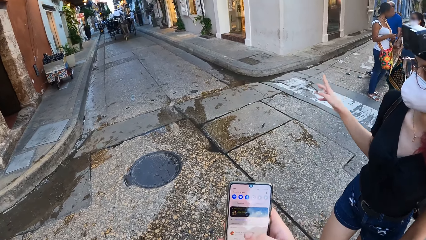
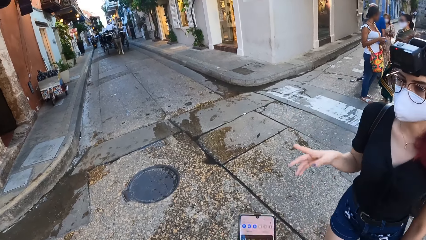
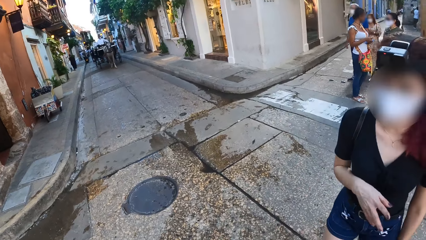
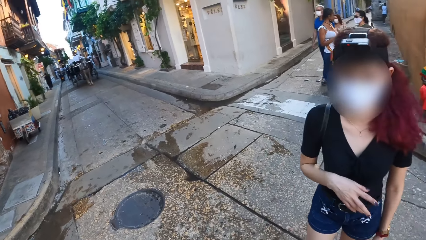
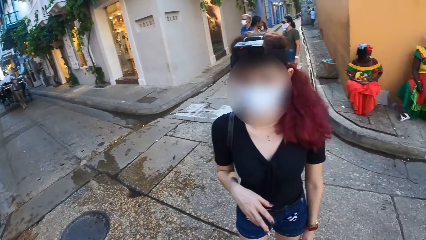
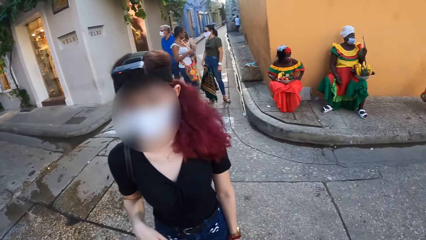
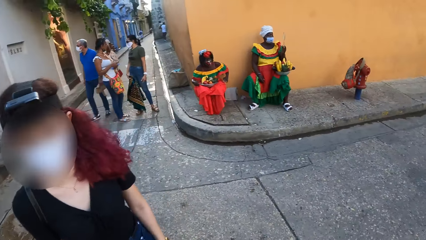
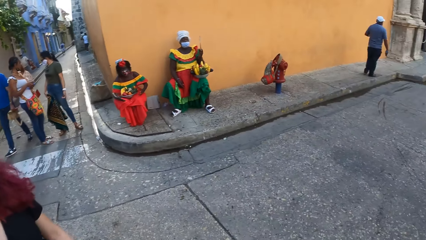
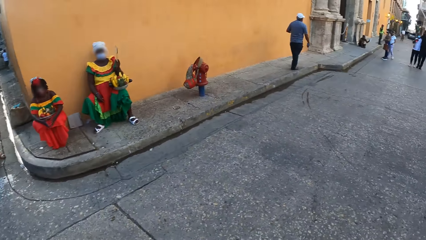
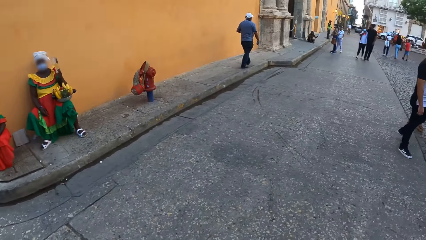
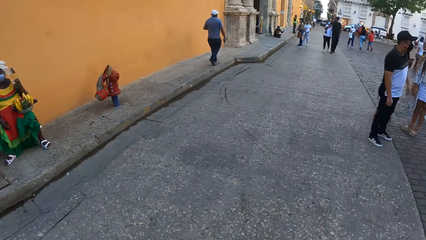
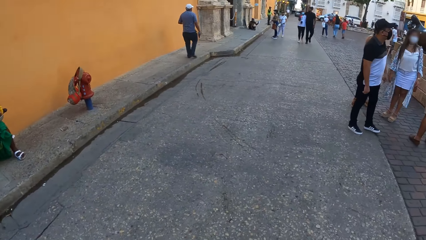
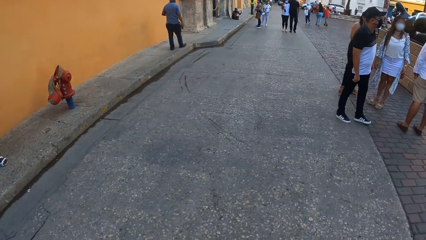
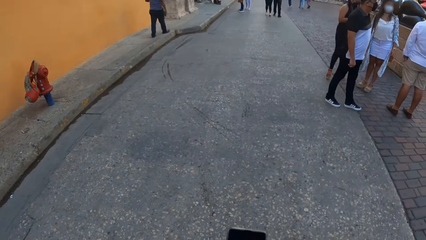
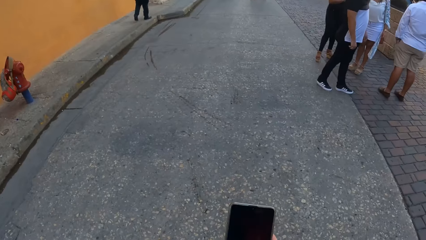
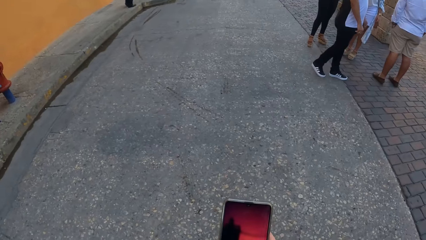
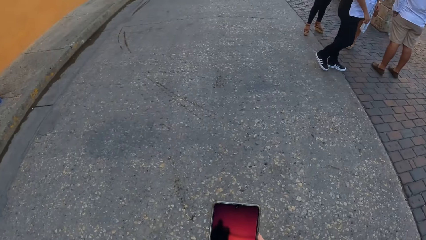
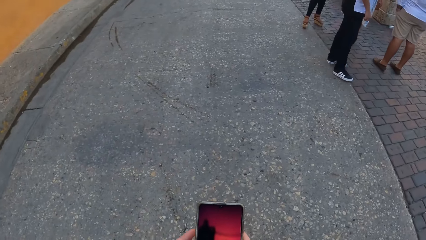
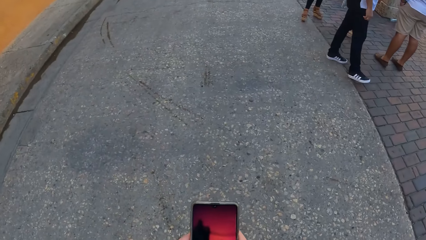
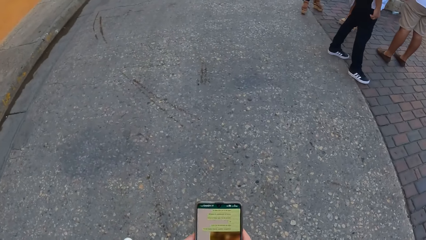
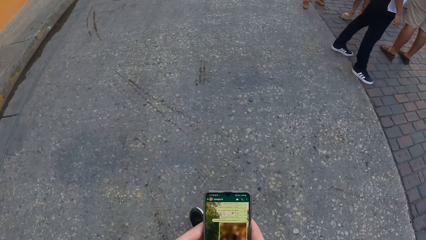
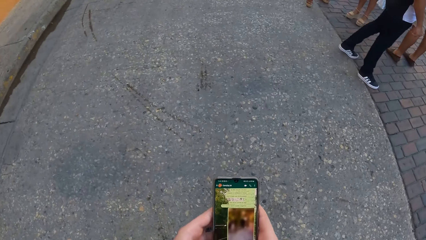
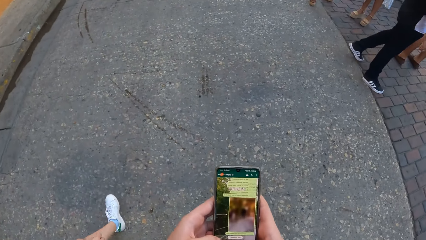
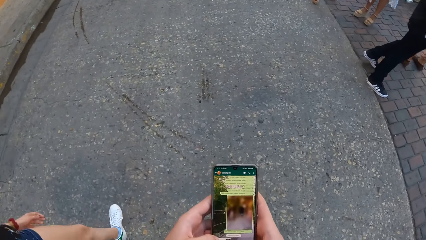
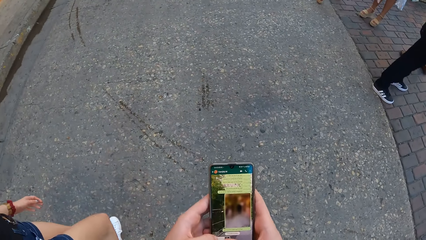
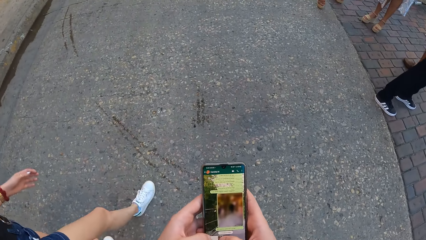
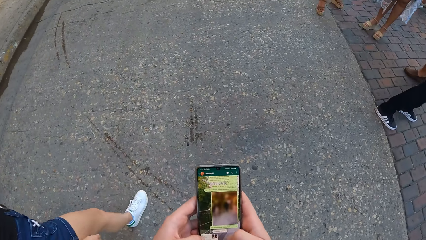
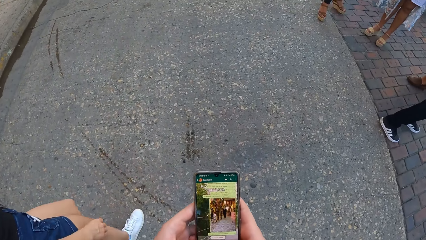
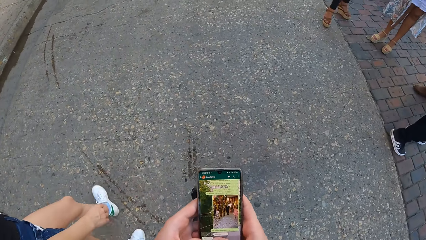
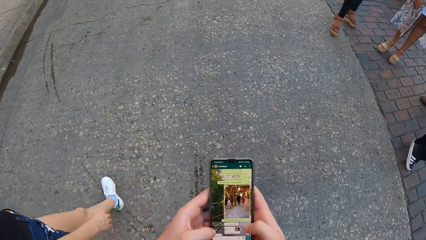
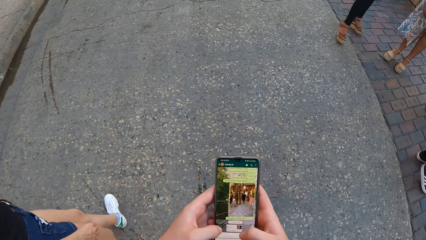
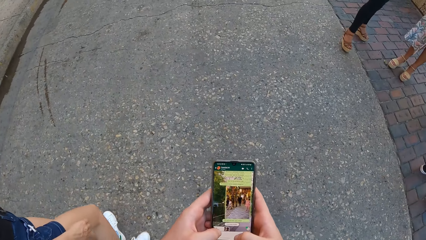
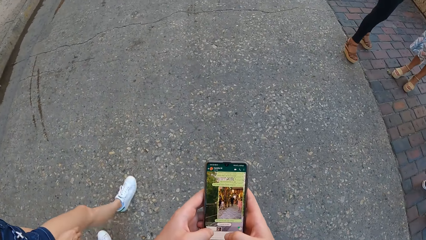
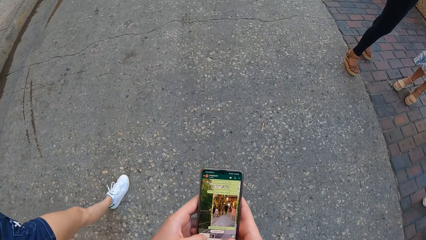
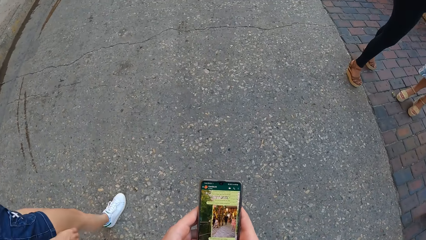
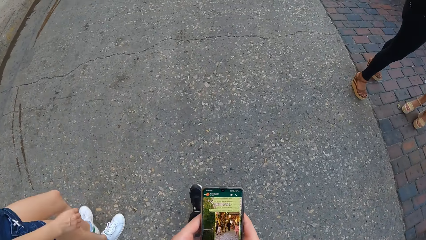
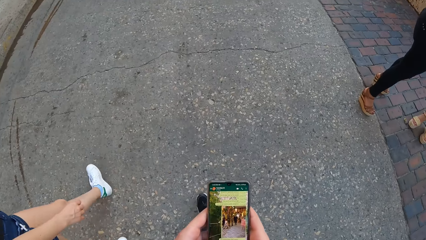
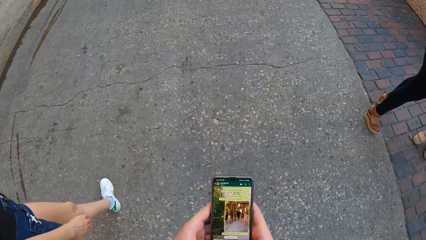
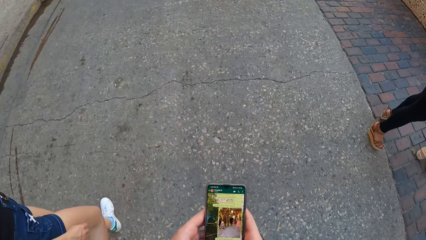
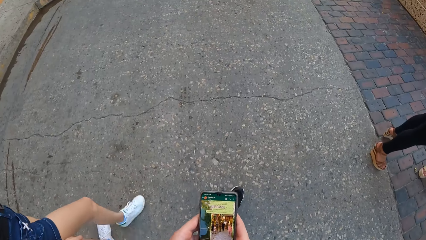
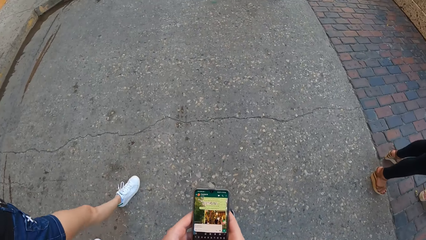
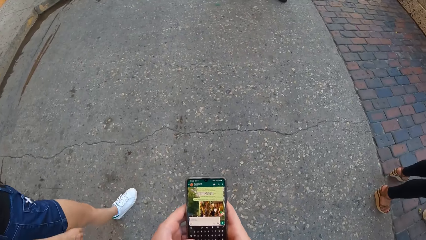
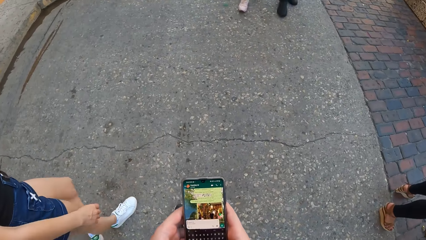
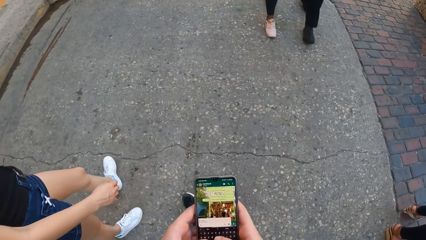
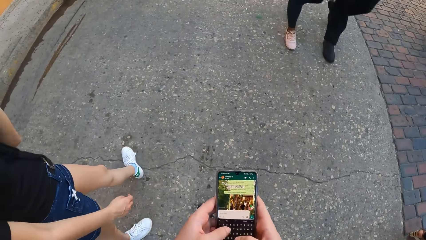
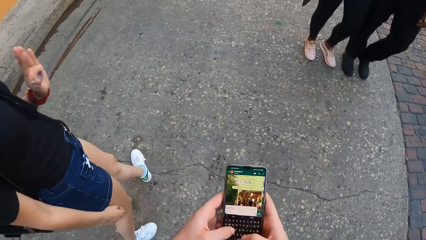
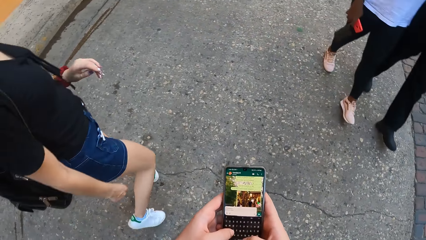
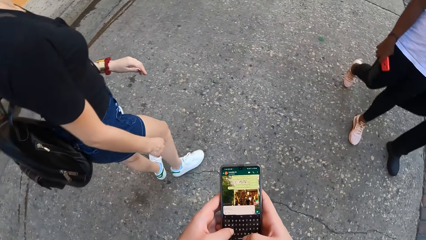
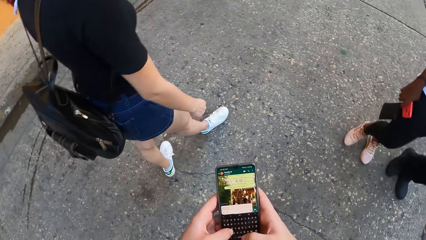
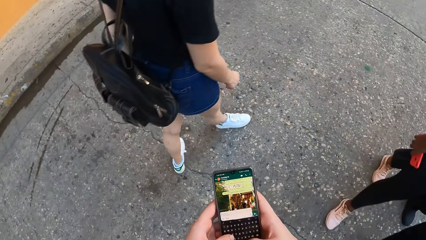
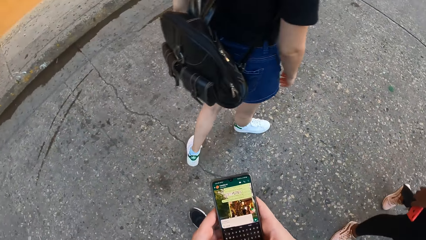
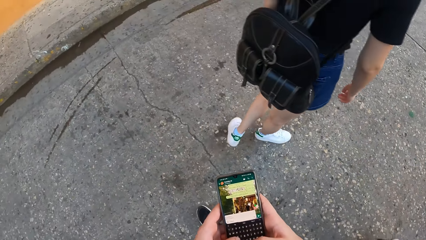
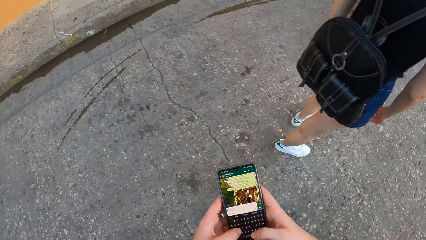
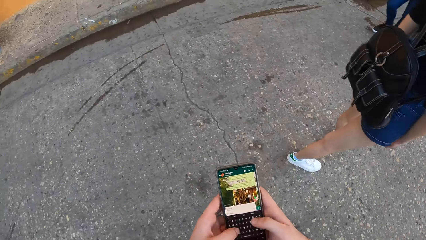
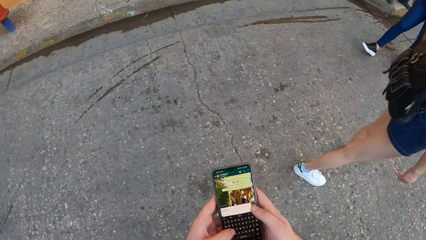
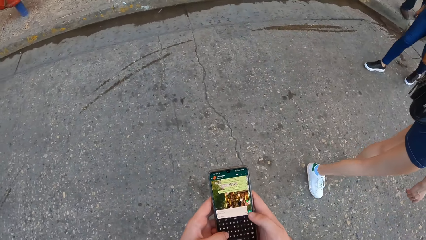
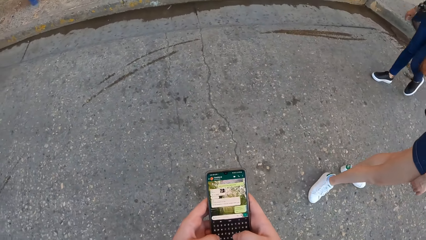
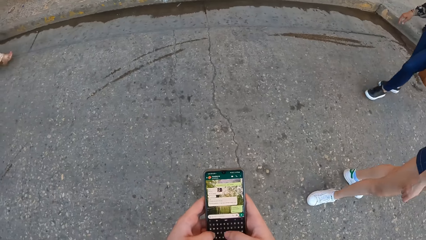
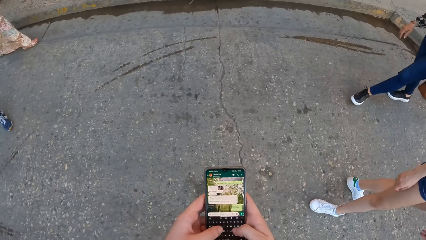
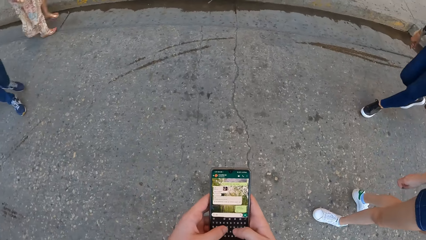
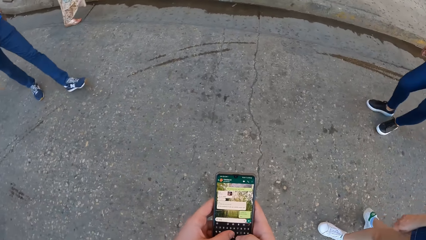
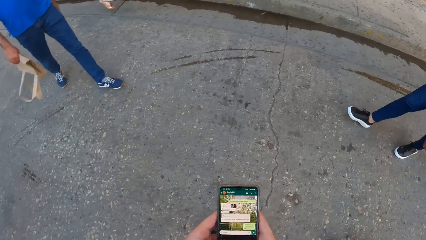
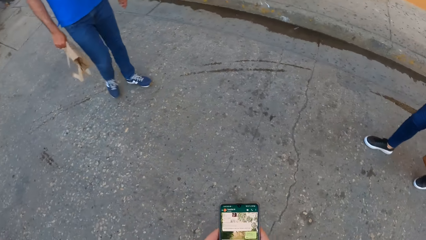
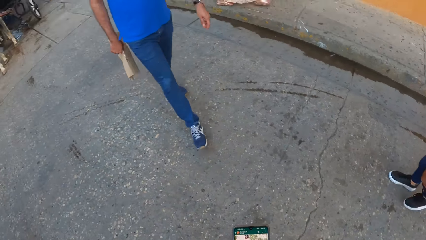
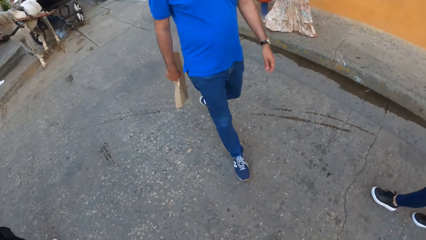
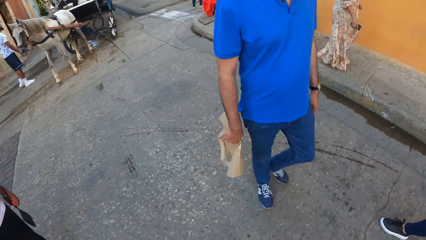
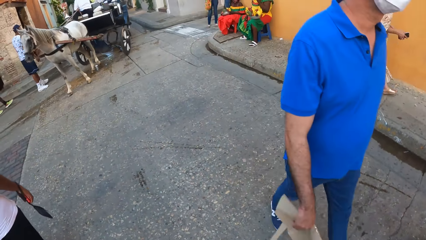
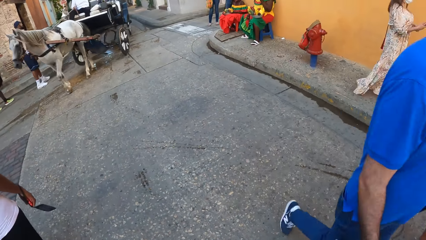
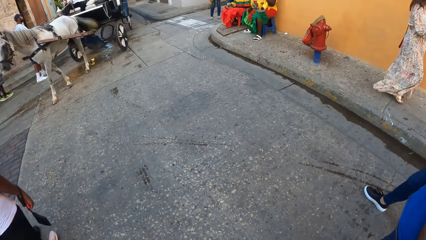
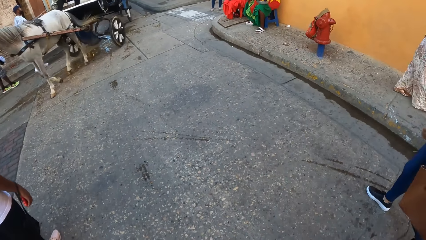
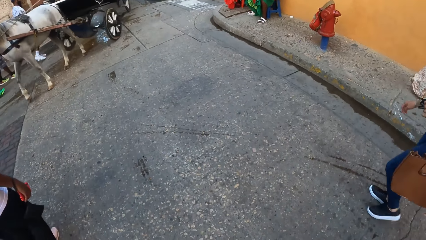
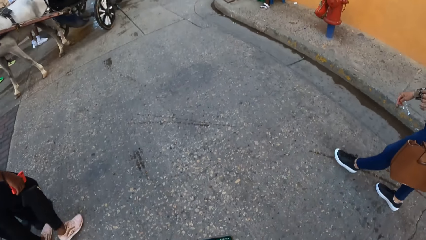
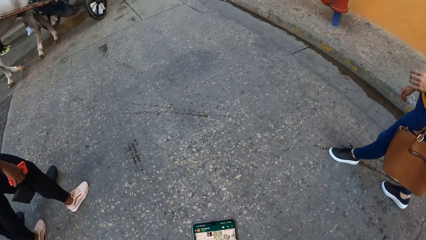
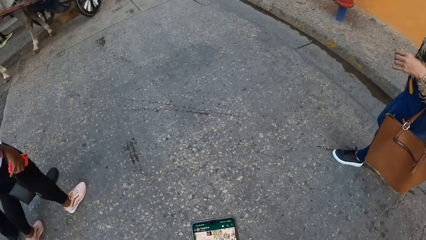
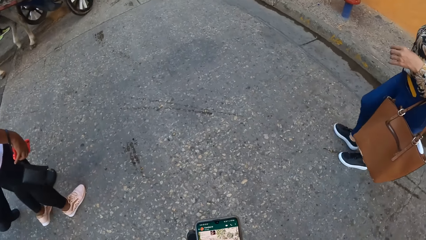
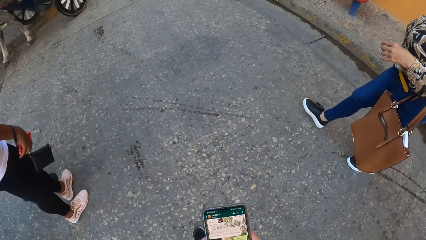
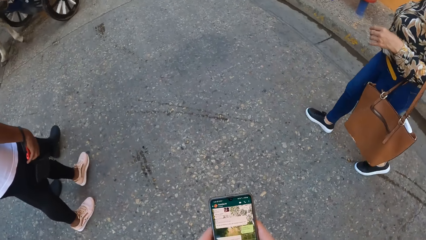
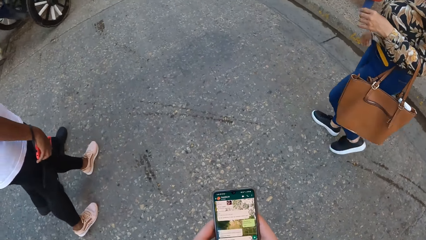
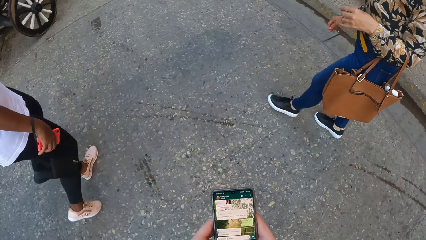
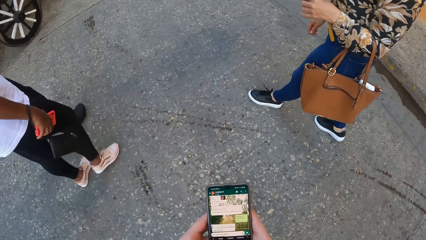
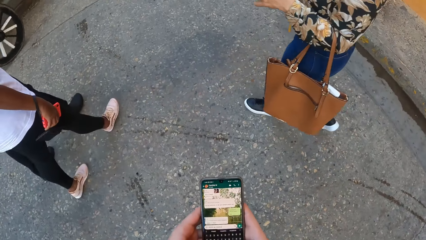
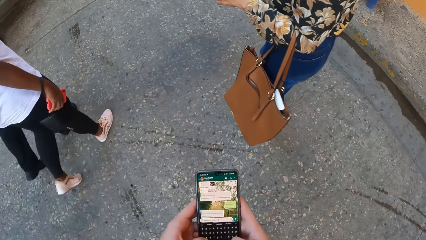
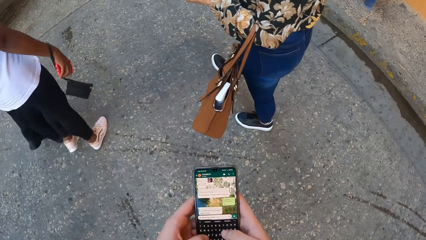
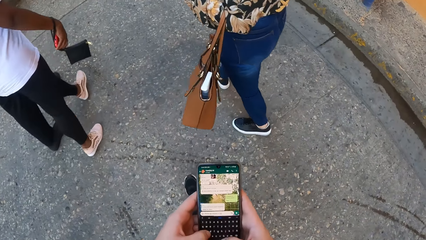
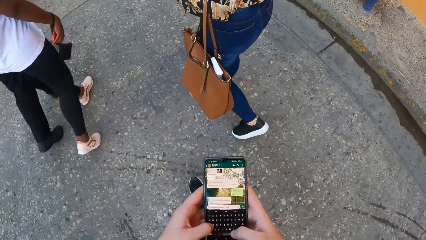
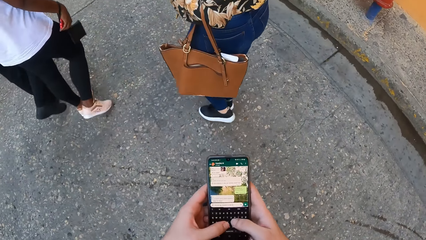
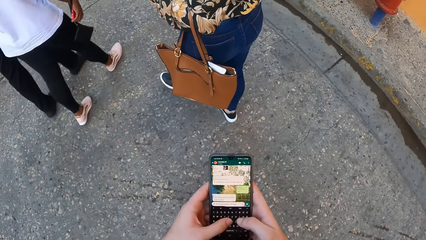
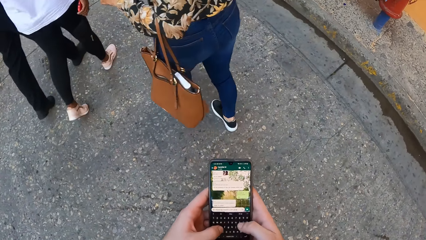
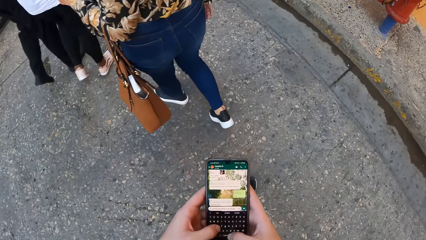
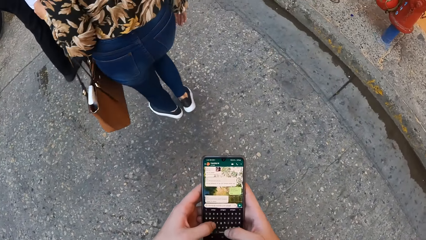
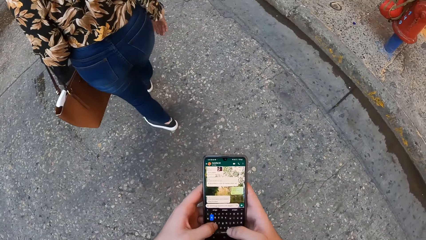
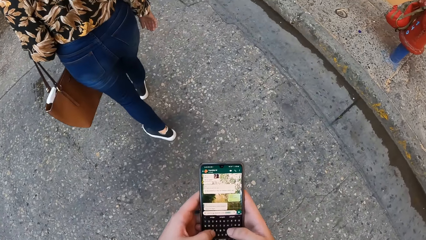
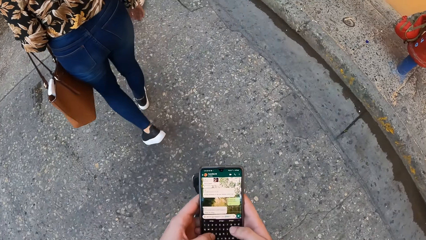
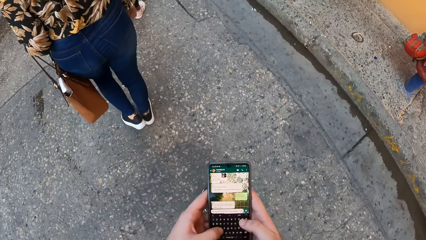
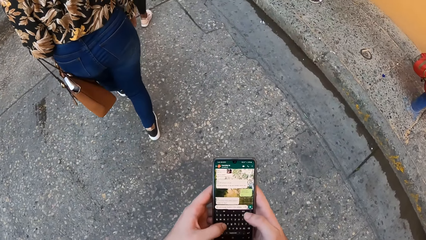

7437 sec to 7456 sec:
The camera wearer walks on the walkway with a woman. They operate the phone with both hands. The woman walks on the road. A man and another man walk past the camera wearer. Another man walks past the camera wearer. The camera wearer walks on the road.
